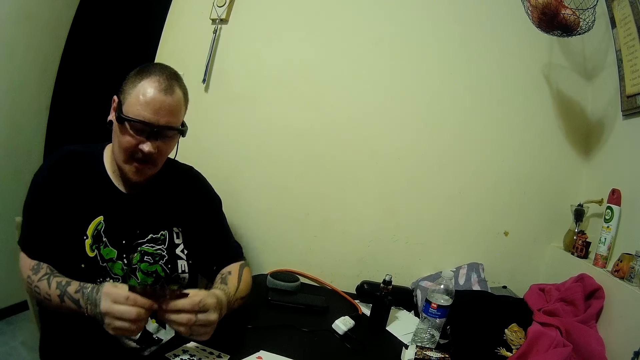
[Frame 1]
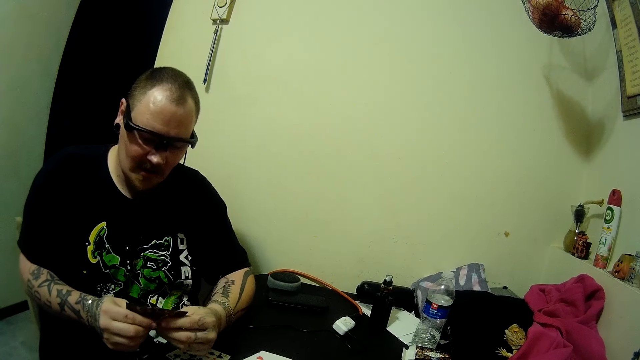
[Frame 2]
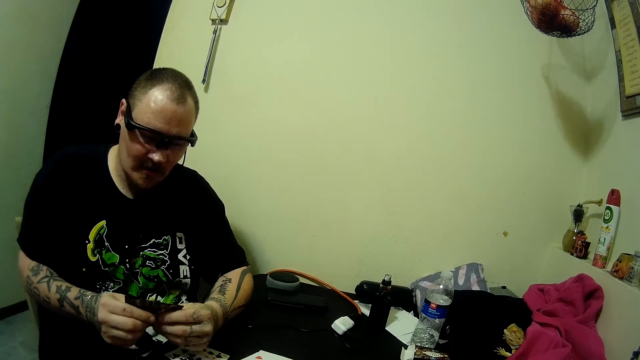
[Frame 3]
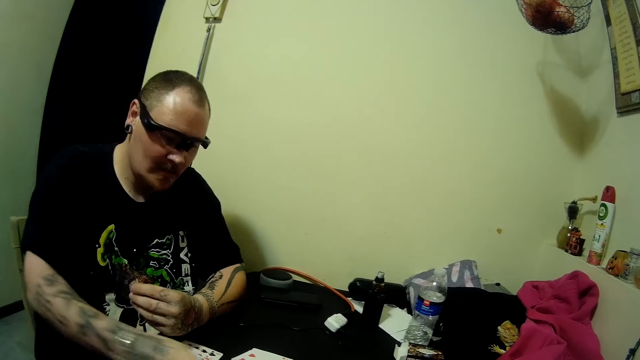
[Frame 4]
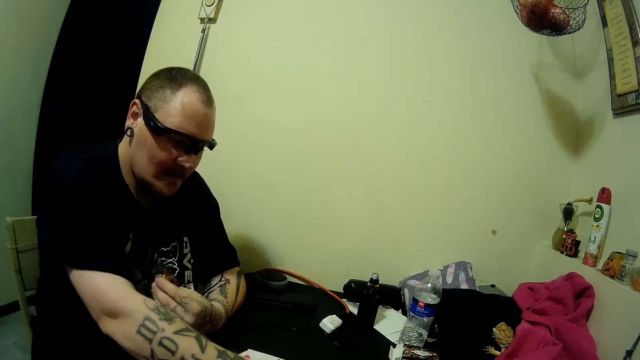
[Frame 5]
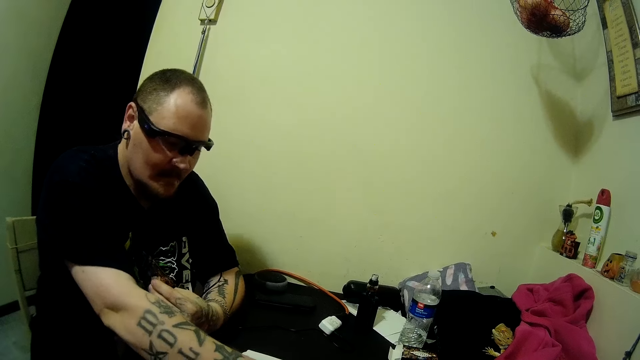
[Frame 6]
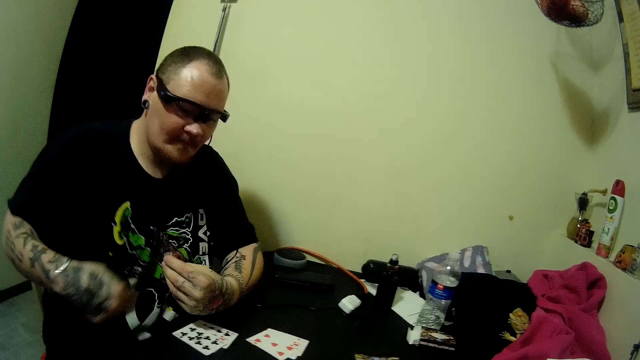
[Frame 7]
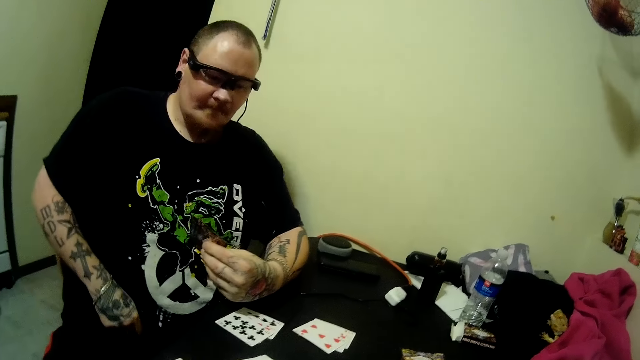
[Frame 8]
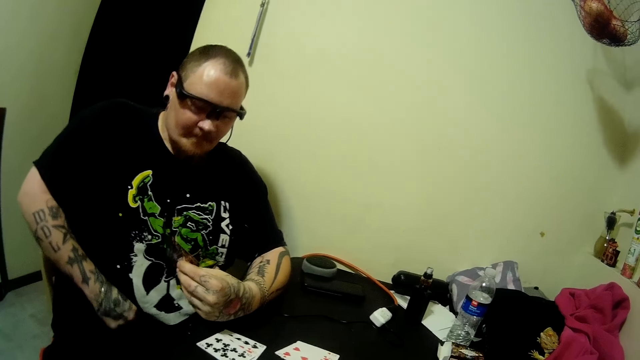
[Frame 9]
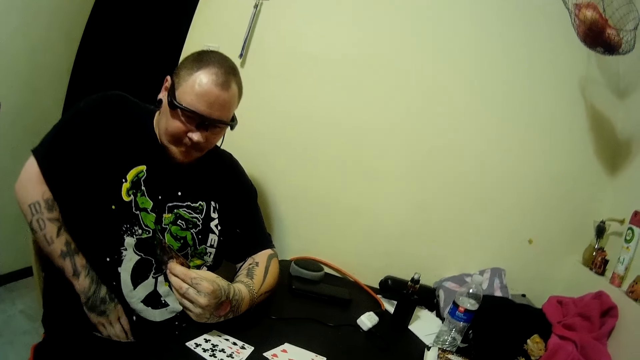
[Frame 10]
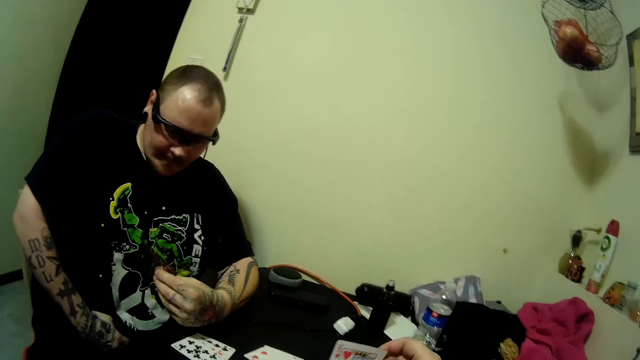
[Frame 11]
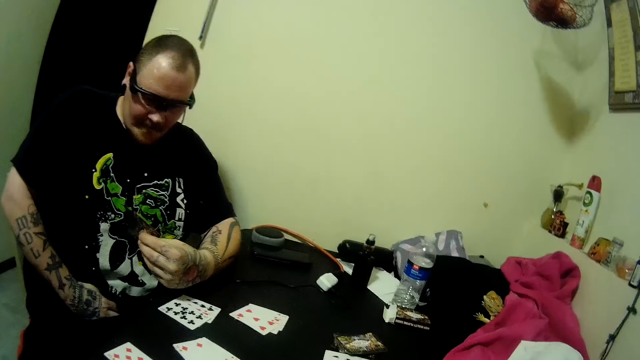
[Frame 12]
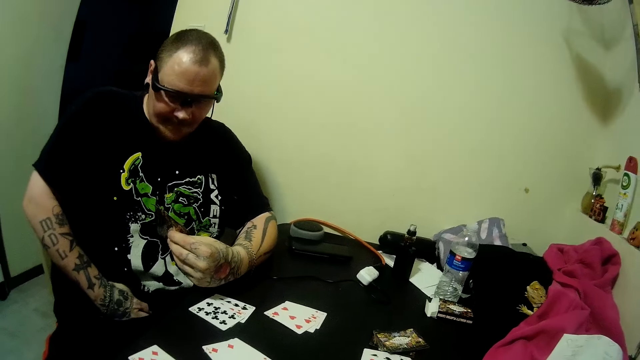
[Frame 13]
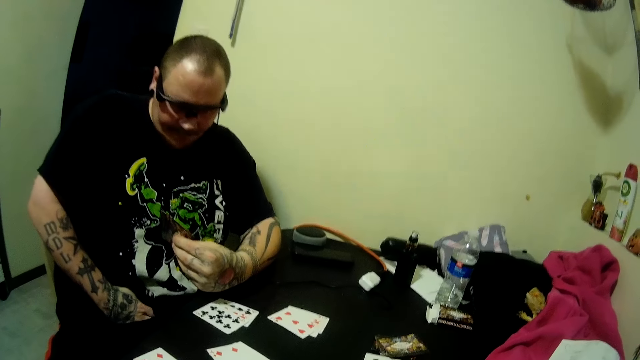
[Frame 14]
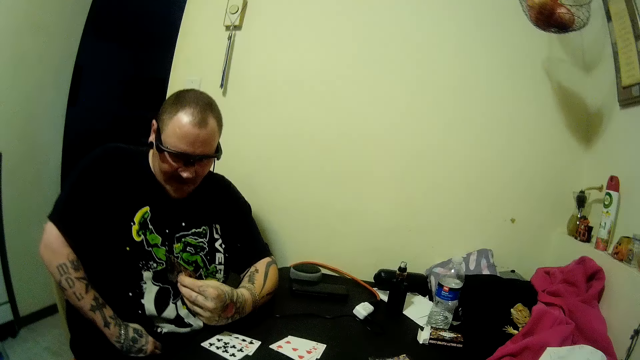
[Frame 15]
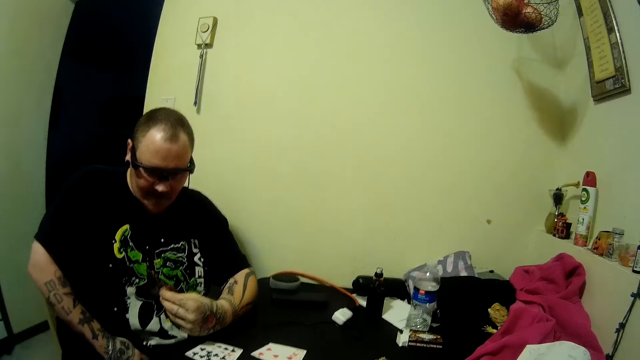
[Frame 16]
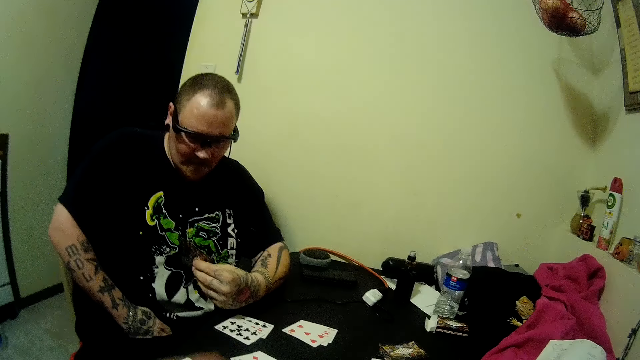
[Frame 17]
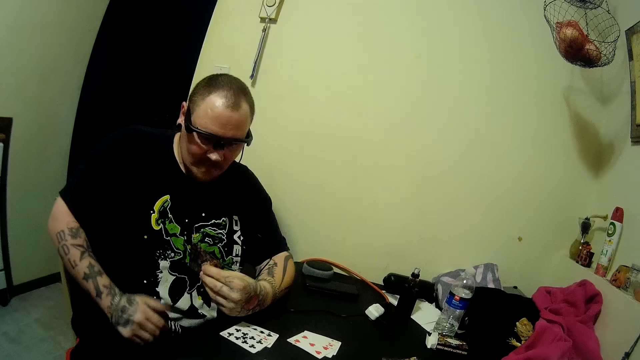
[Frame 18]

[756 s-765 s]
The man holds cards with hands, drops a card on the table, and scratches his stomach with a hand.

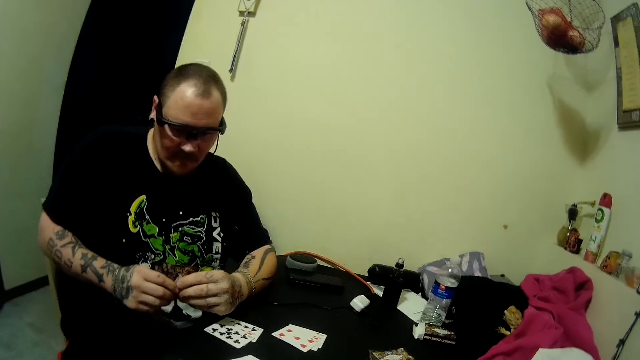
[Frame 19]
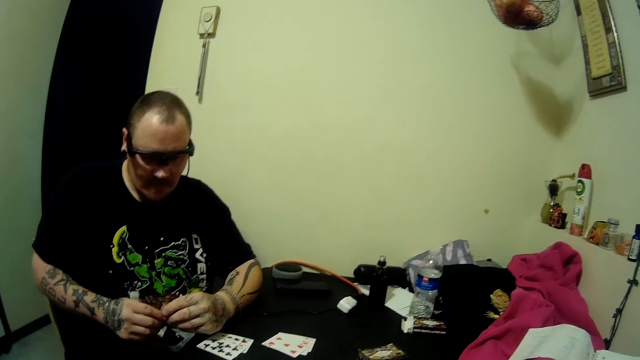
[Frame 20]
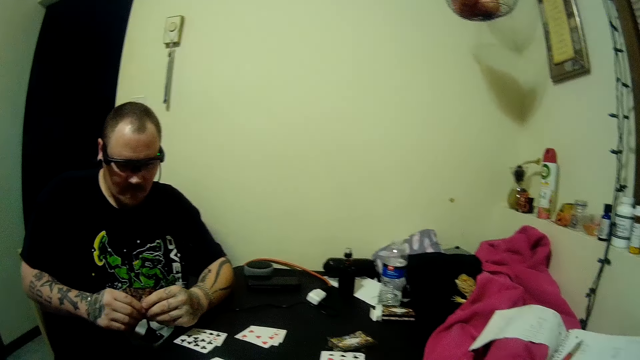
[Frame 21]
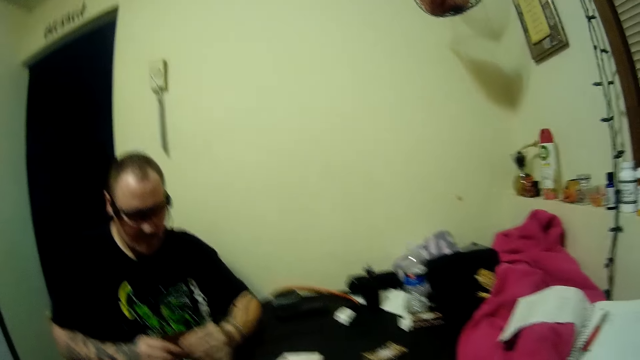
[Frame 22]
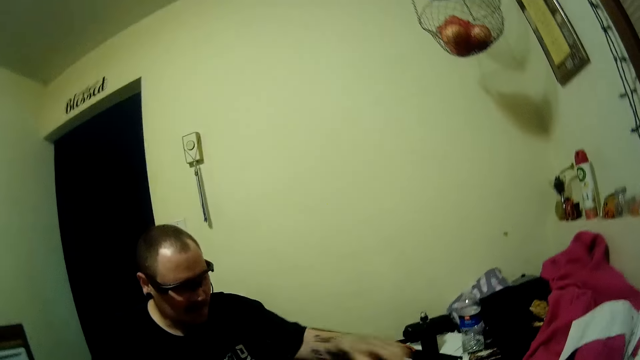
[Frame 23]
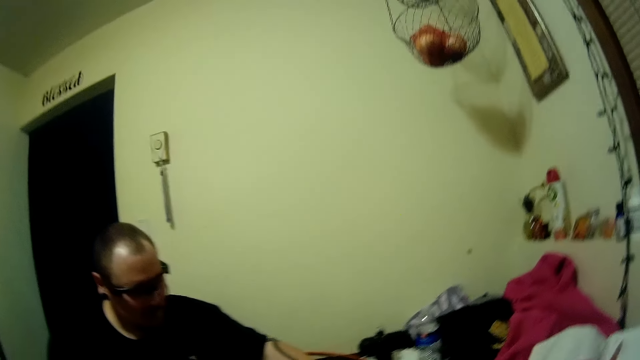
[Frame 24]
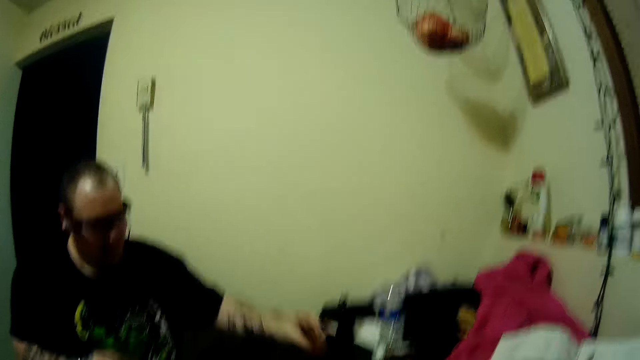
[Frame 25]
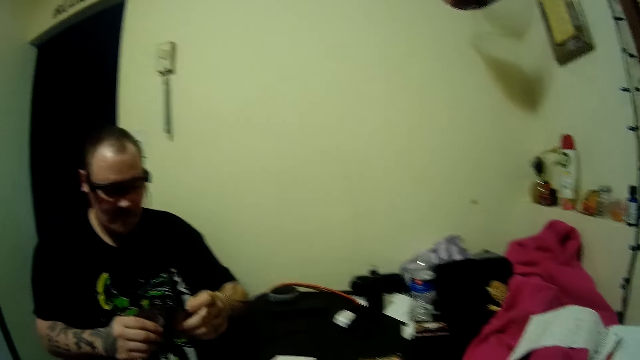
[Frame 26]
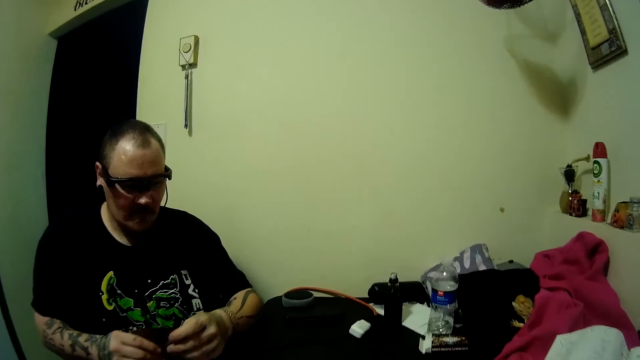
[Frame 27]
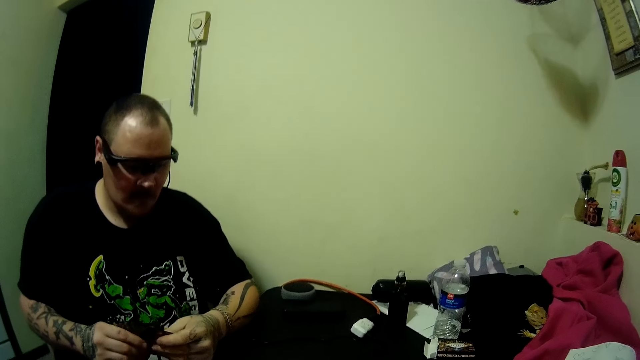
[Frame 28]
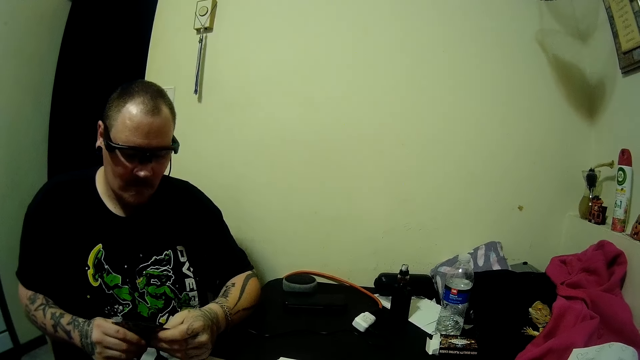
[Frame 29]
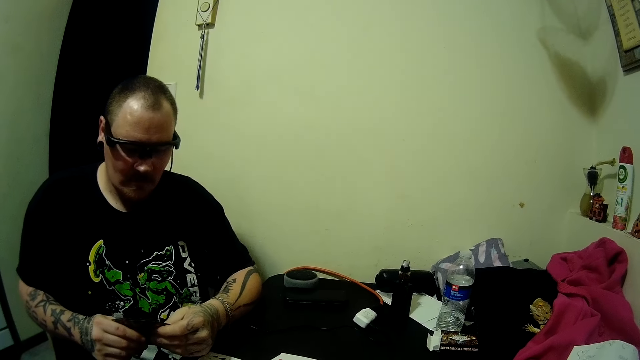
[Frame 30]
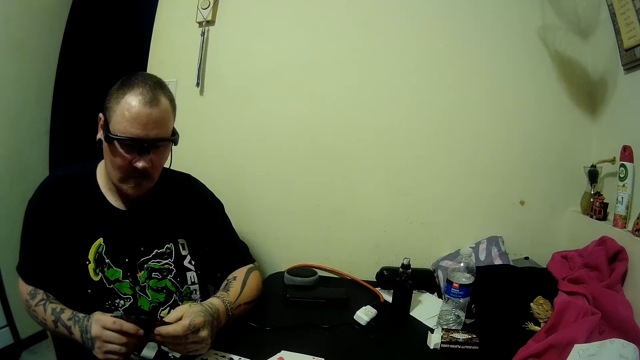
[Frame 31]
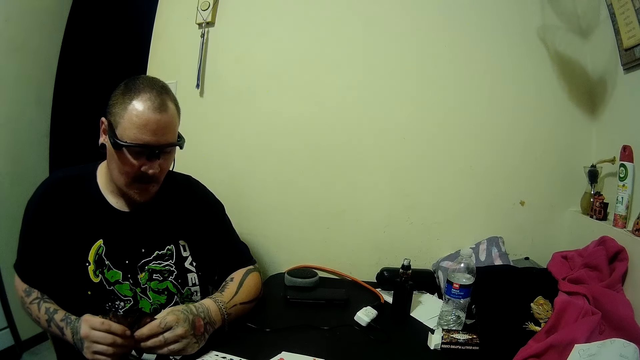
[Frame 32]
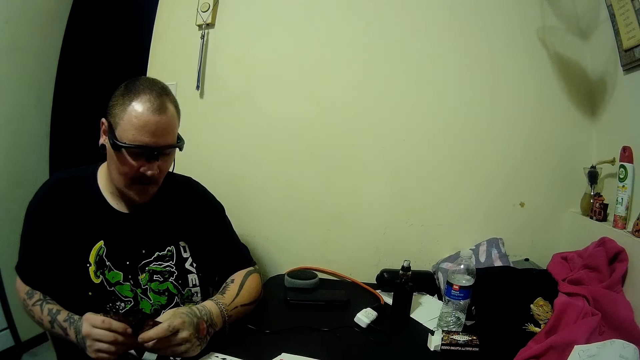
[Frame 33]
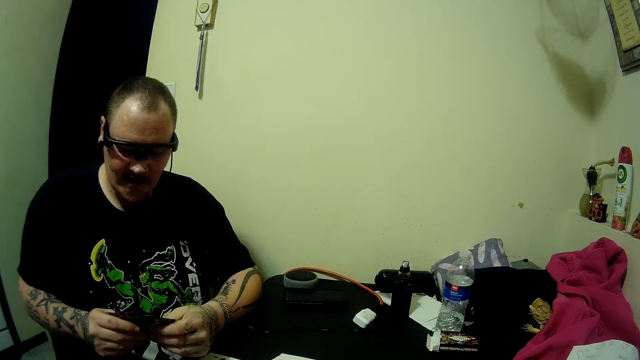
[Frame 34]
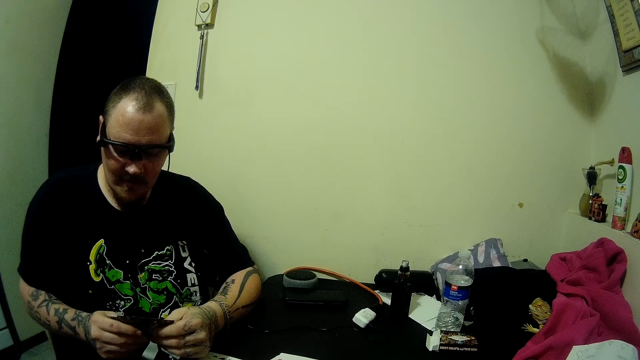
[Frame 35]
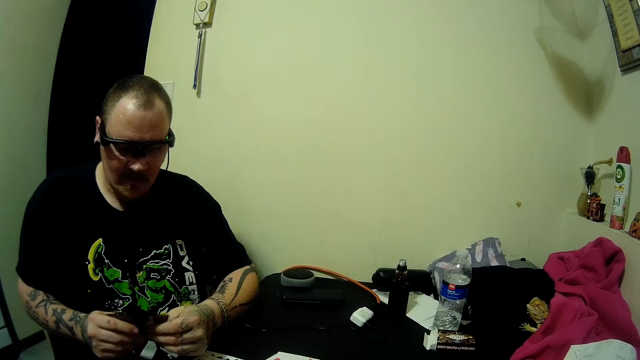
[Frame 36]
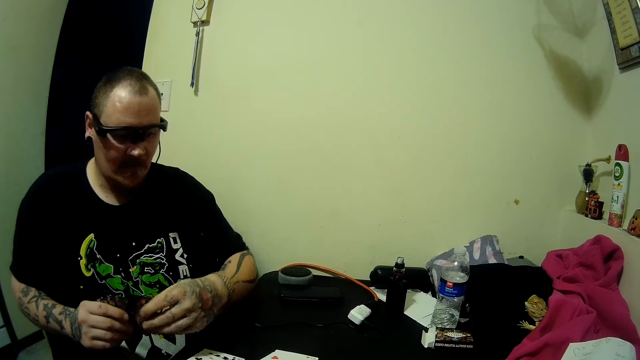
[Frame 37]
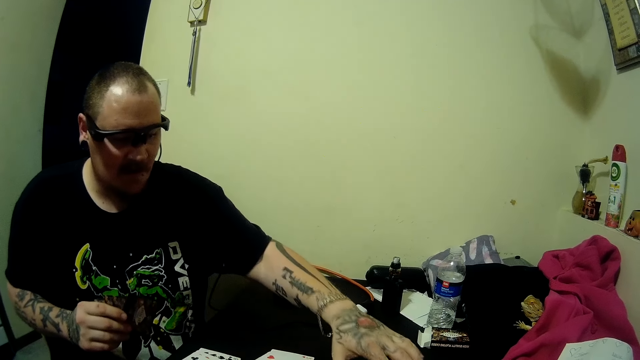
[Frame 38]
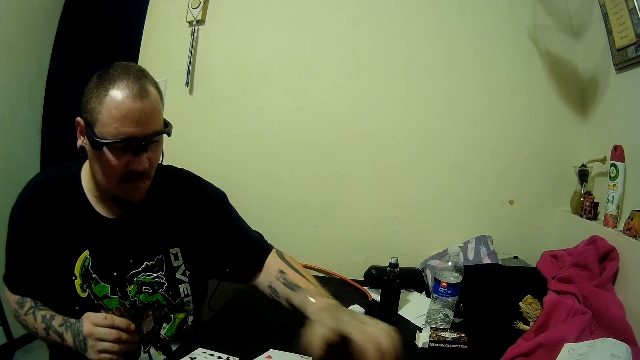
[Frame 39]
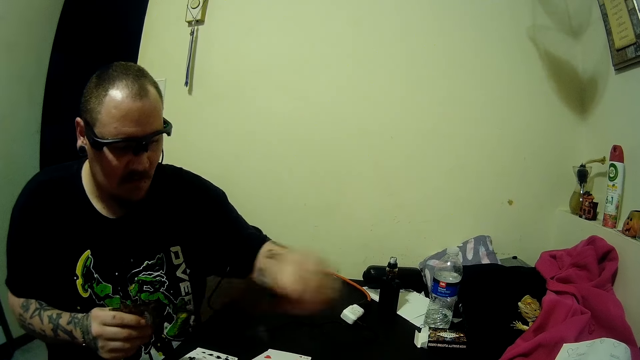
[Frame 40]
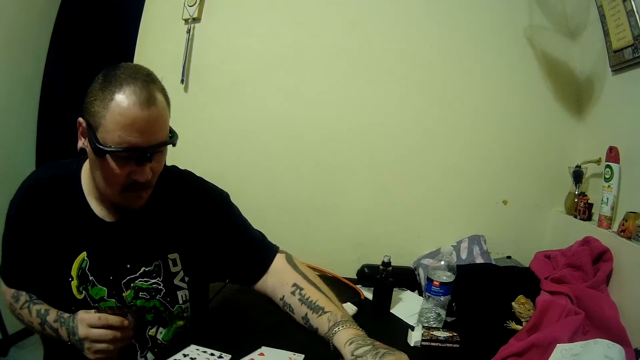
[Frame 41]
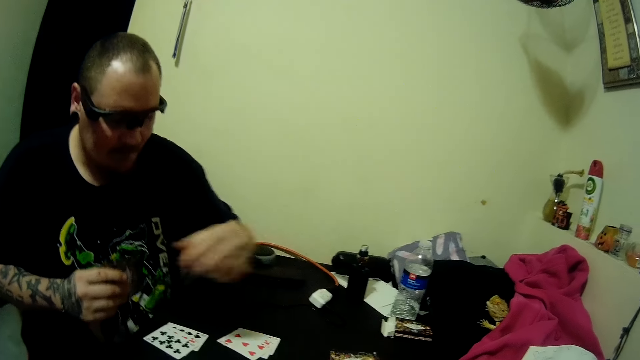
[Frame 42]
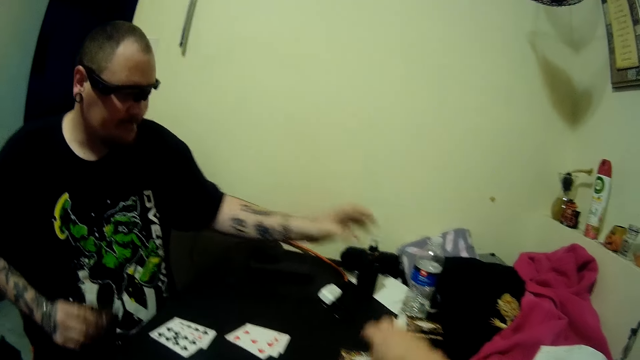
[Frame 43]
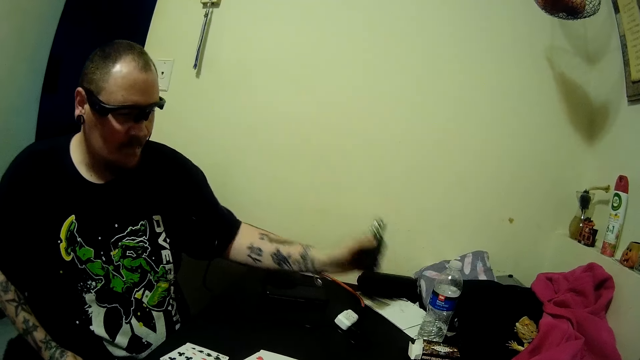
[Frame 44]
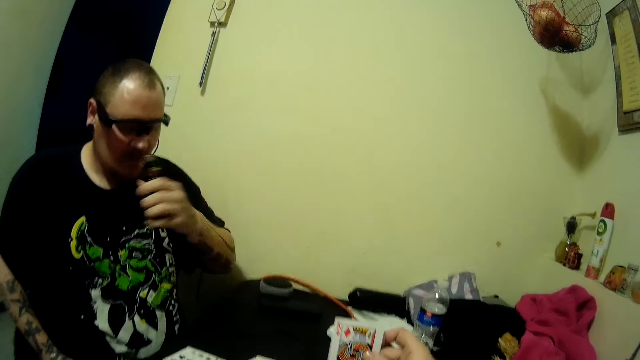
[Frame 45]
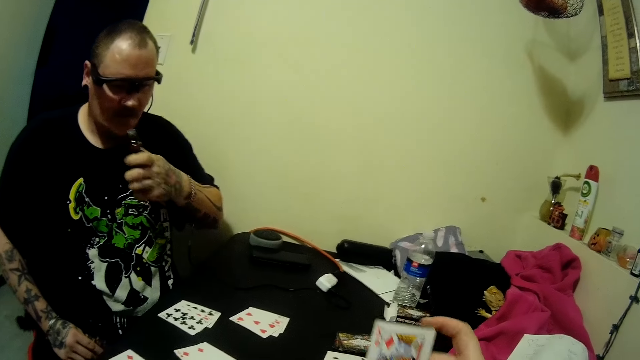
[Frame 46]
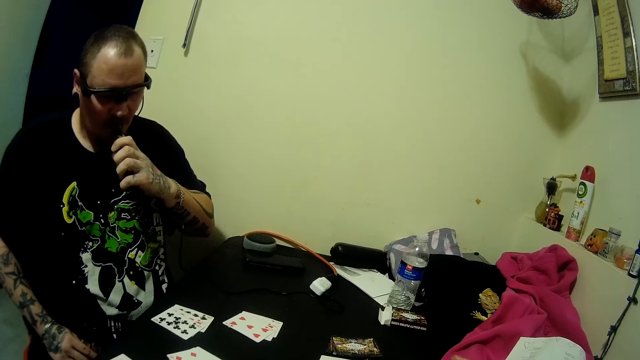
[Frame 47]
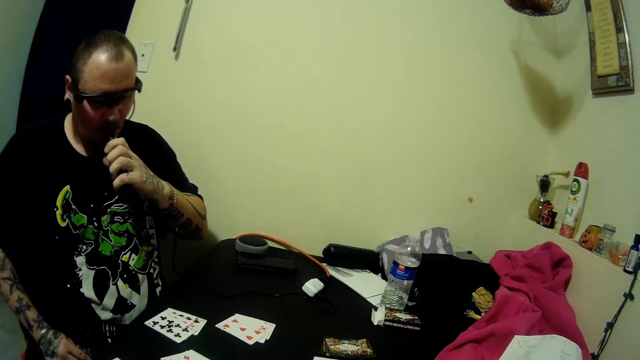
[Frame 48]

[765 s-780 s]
A man holds cards with hands and picks up a card on the table. The camera wearer moves a hand. The man holds cards with hands, looks at the cards, and moves a hand. He drops a card on the table and picks a card from the other hand. He picks up the hookah on the table and smokes from the hookah.
